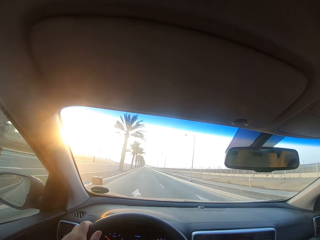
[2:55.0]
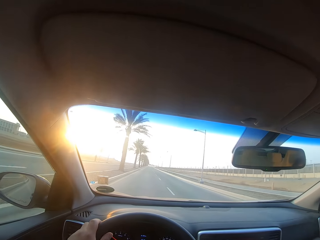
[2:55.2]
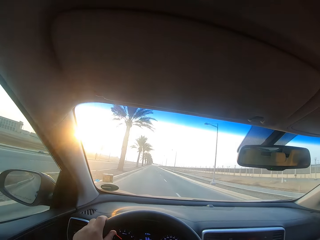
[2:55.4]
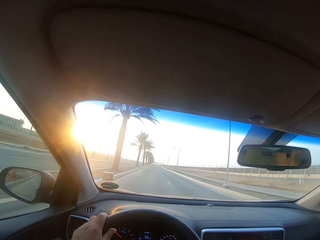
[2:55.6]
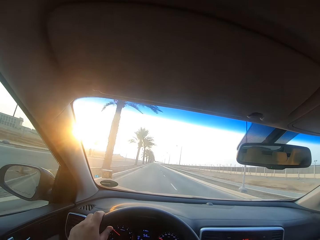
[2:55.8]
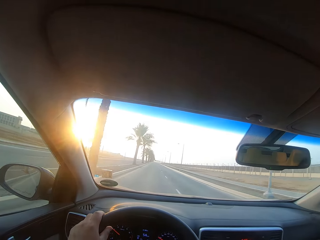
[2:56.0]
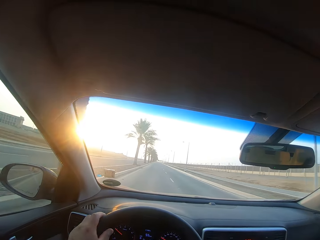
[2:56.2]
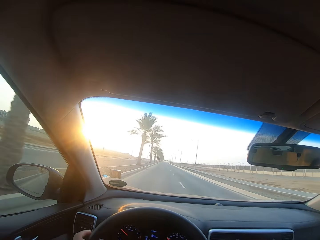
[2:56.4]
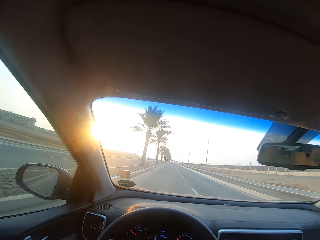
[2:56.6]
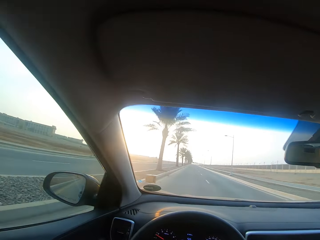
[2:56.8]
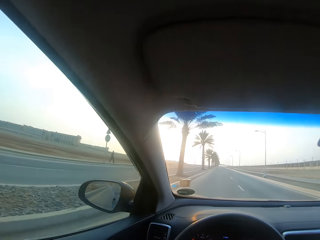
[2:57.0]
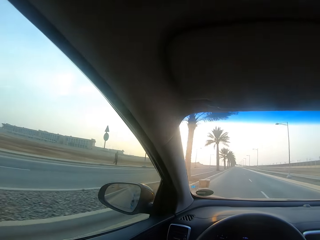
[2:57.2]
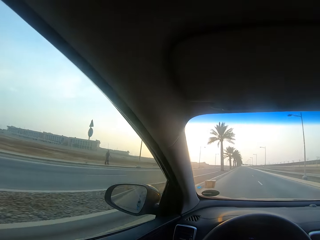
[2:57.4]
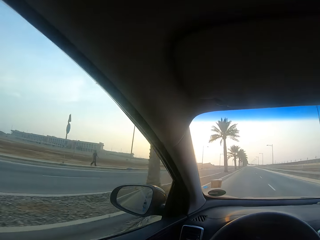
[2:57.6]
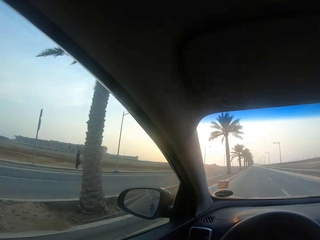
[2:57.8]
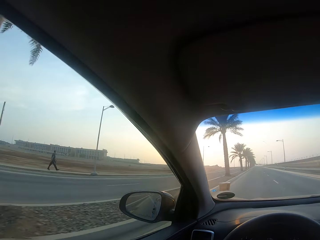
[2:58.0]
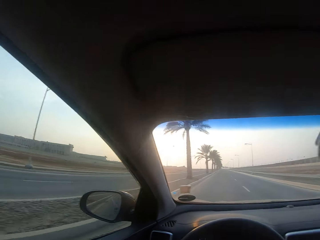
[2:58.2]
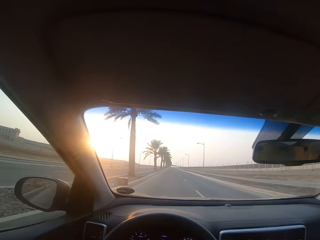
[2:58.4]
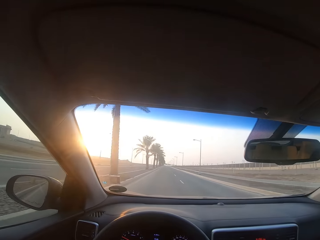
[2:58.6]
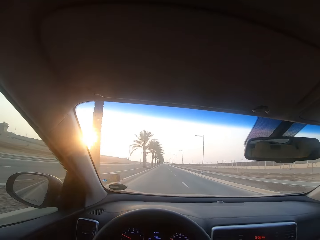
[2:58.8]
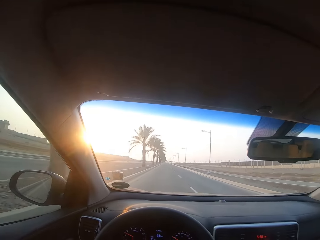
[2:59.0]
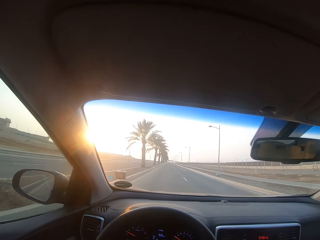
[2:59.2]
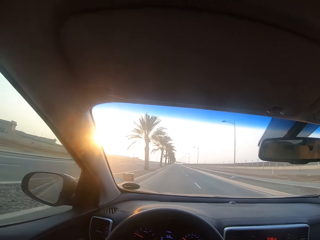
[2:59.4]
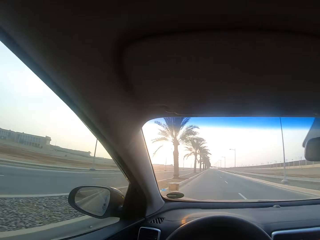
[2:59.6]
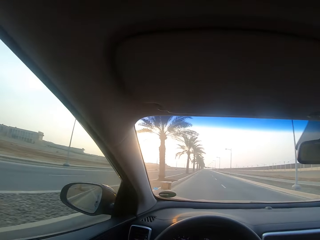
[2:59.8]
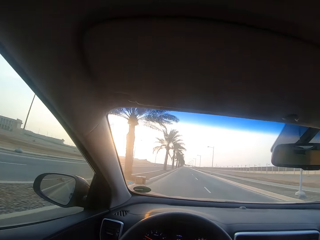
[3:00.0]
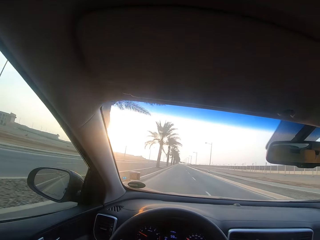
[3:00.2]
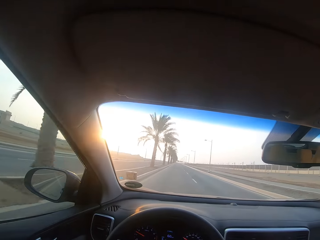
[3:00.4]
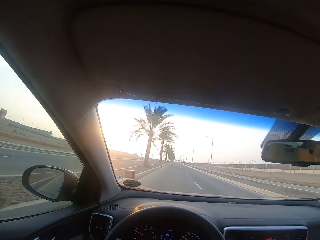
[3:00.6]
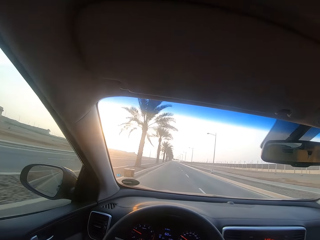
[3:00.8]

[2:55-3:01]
The camera wearer drives the car on a highway.

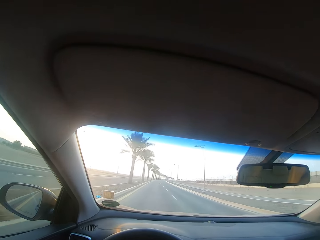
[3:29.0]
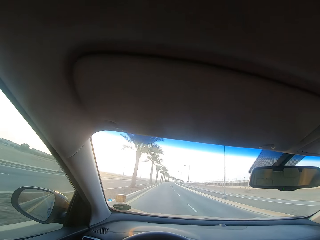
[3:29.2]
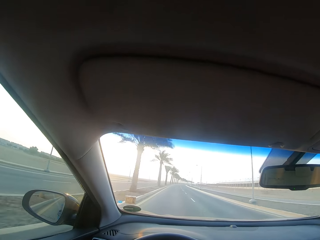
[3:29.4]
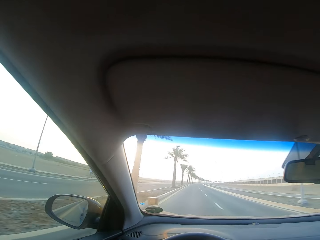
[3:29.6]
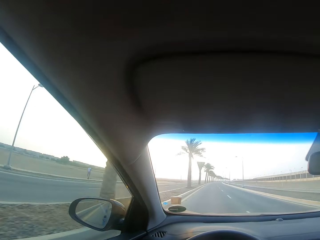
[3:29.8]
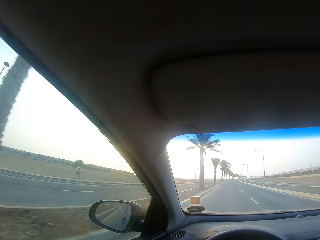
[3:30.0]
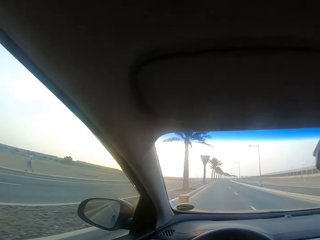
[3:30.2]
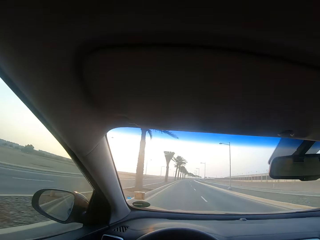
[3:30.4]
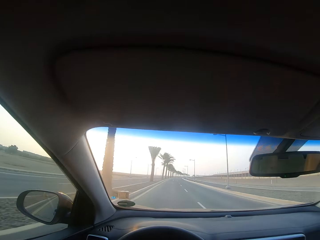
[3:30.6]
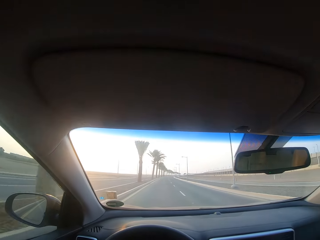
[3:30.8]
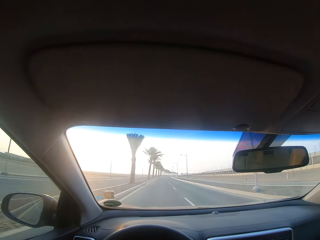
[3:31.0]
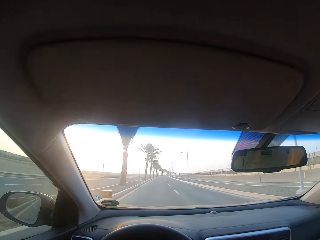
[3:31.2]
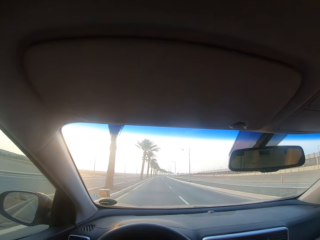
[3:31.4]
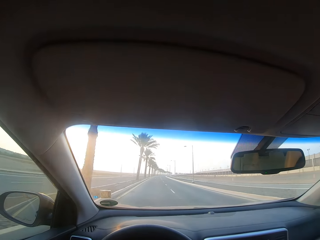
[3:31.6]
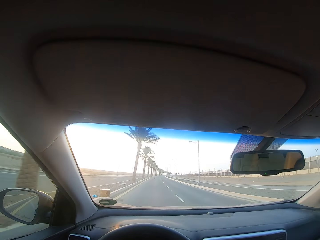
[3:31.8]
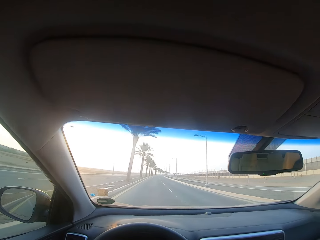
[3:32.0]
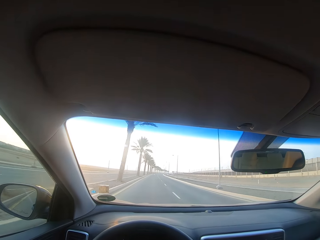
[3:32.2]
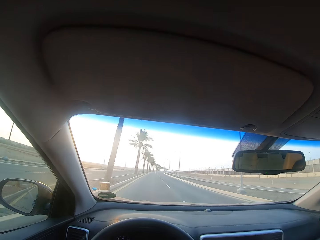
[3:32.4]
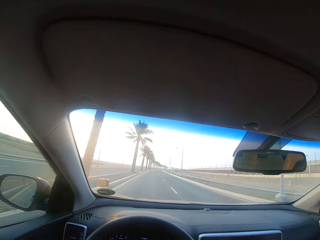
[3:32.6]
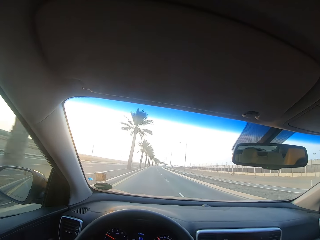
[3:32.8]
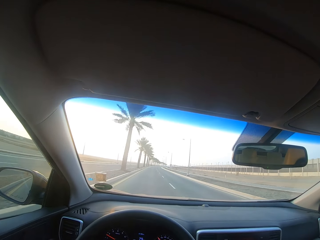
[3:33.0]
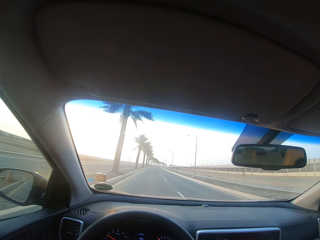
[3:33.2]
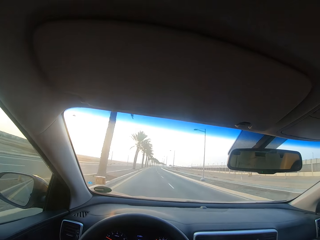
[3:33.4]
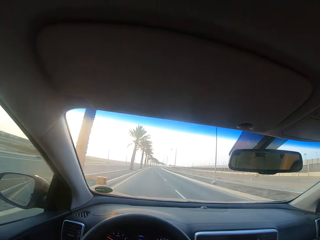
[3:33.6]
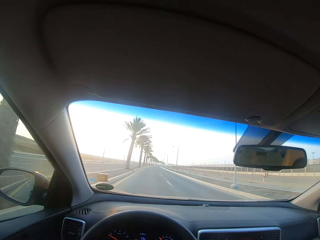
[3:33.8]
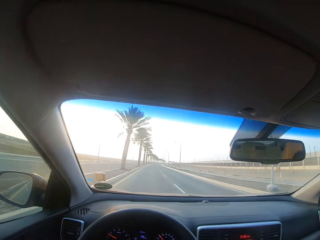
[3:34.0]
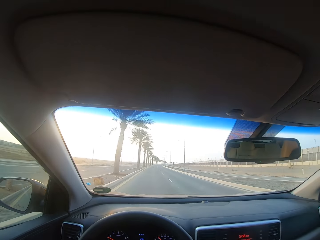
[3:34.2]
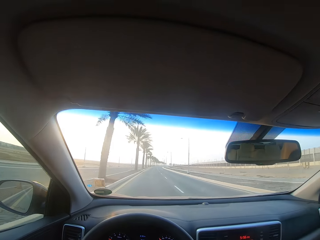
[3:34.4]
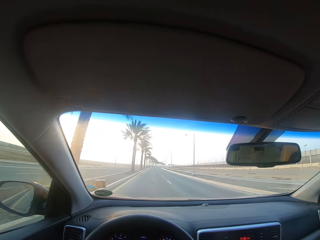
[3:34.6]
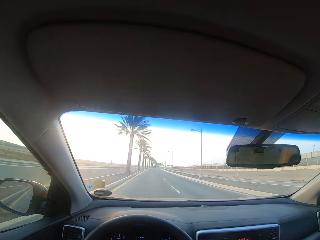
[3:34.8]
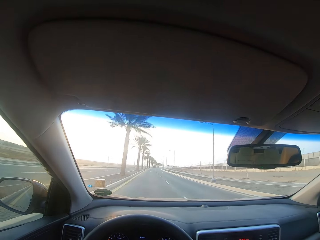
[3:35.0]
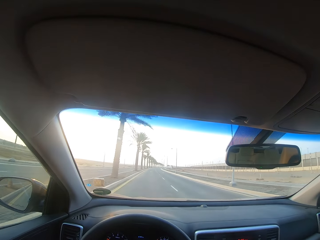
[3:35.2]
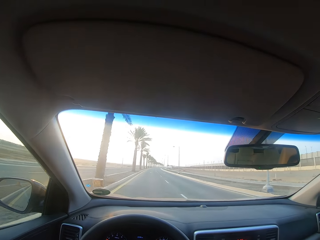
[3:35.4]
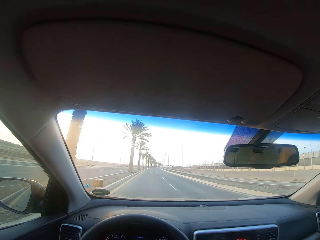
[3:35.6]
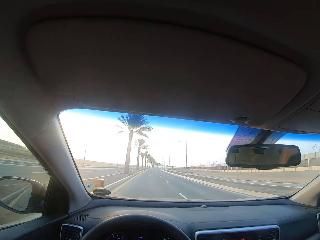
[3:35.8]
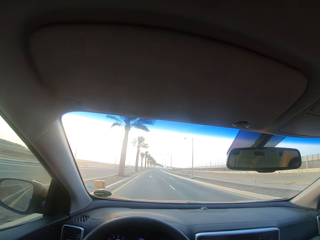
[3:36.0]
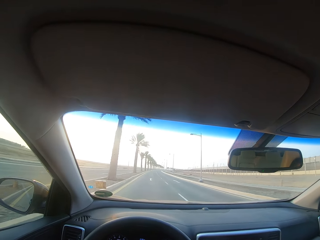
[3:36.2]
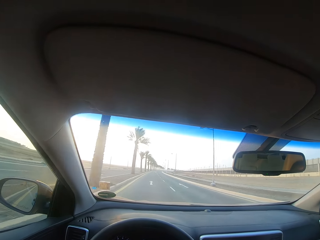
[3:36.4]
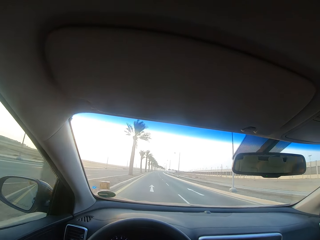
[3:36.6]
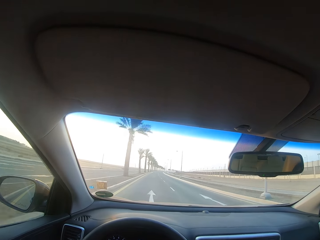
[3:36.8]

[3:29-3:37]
The camera wearer looks at the window. They drive the car in the highway.

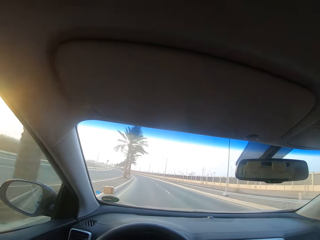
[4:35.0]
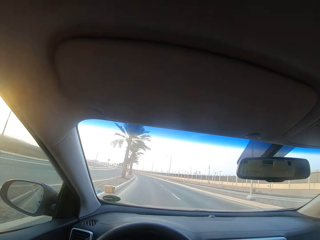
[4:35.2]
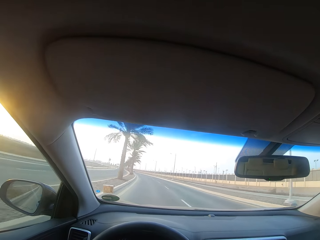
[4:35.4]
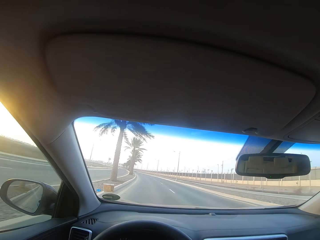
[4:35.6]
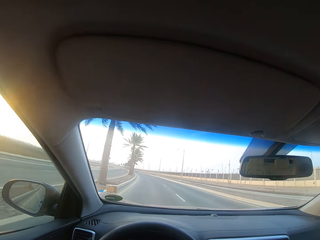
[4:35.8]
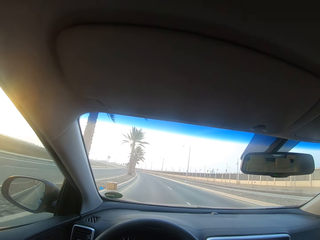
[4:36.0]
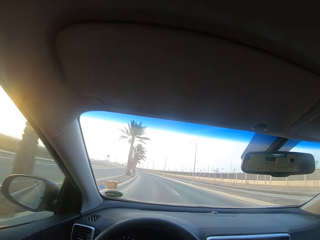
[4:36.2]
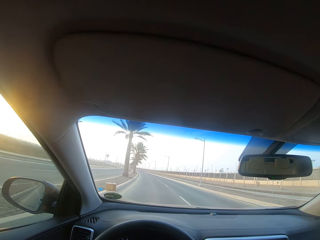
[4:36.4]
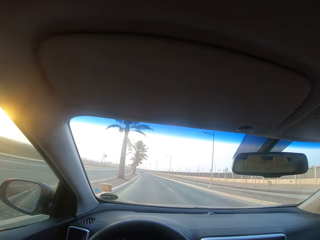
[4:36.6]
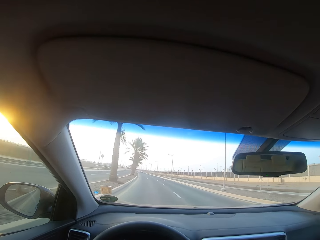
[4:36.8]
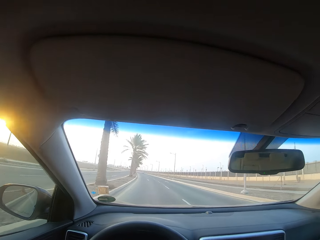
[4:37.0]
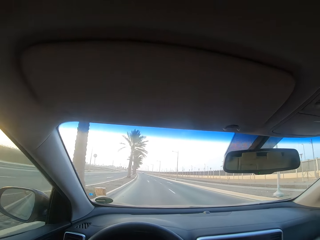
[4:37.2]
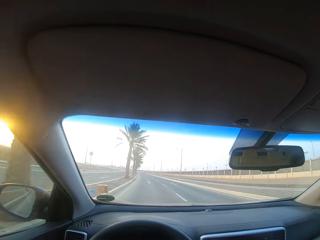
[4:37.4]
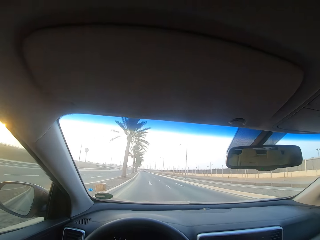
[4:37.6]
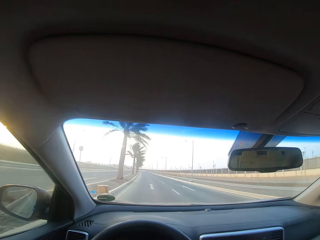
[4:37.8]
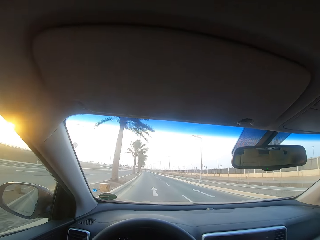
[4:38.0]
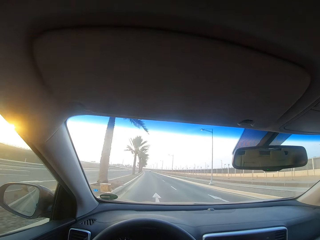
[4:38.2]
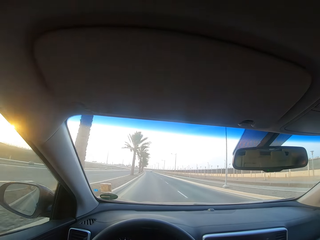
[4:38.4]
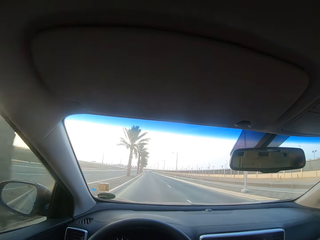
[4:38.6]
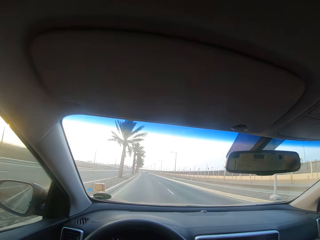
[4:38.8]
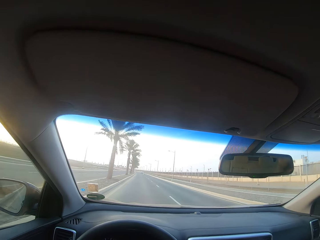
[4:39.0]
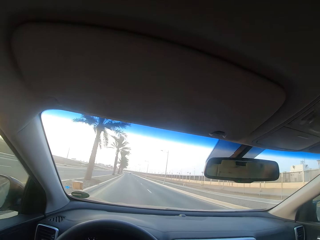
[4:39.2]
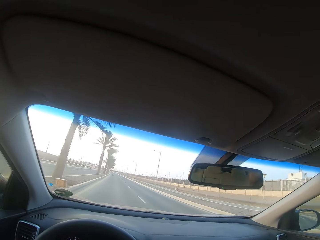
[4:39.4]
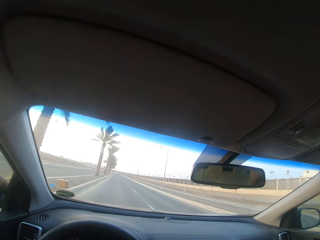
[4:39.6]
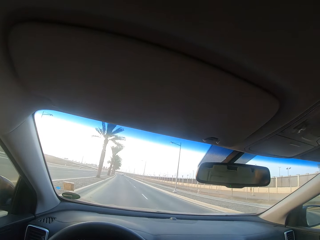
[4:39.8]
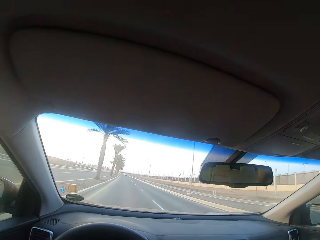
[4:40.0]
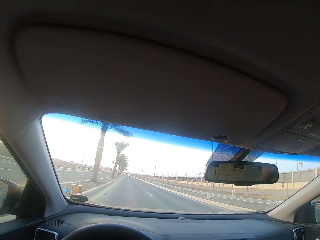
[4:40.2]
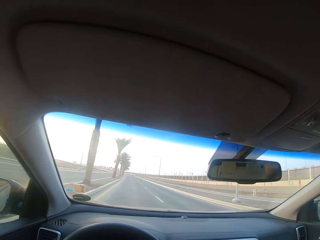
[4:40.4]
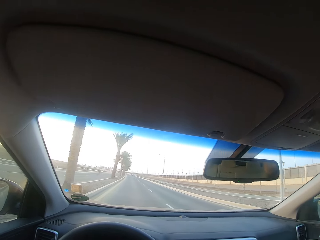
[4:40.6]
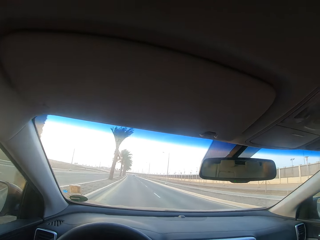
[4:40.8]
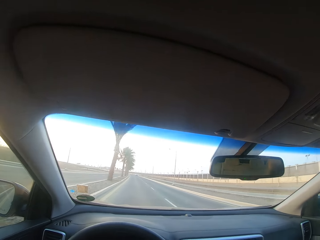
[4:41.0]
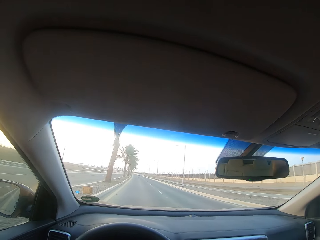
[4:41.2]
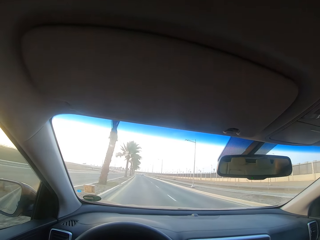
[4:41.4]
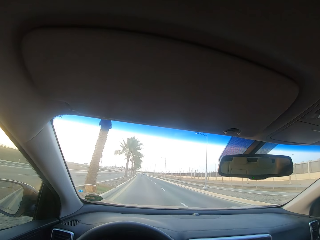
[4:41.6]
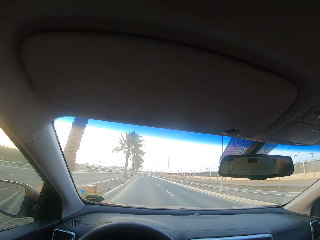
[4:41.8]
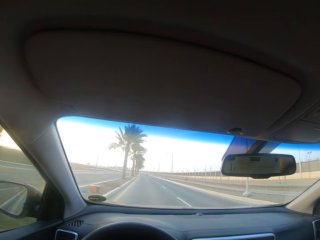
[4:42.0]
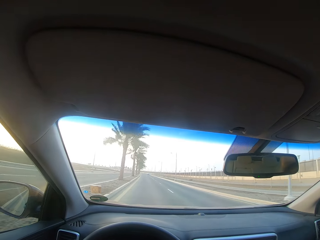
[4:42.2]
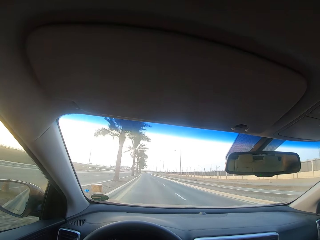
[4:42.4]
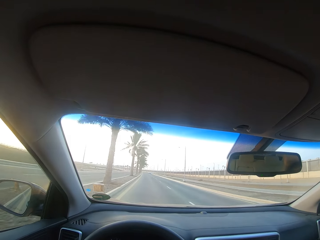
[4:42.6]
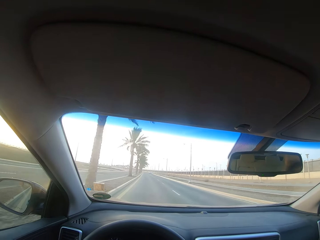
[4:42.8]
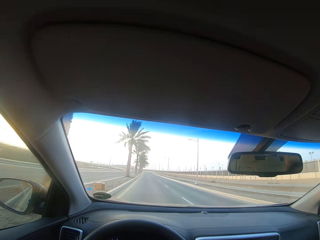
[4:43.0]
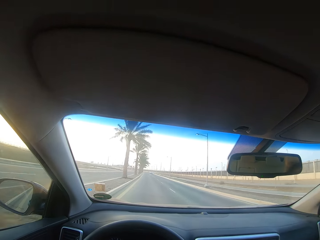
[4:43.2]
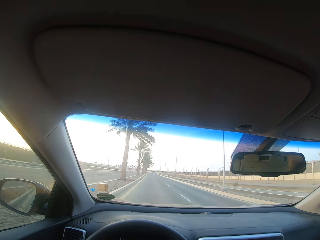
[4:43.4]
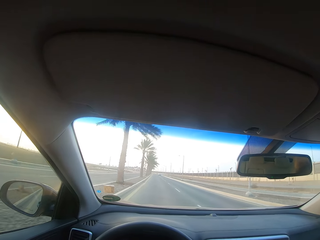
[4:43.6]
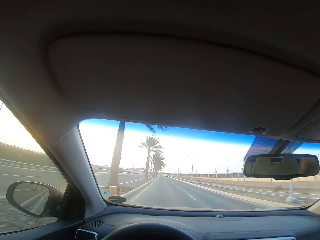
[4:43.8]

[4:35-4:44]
The camera wearer takes a corner drive. They drive the car on a highway.
